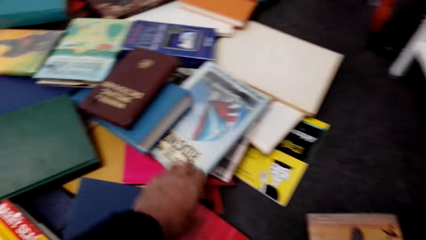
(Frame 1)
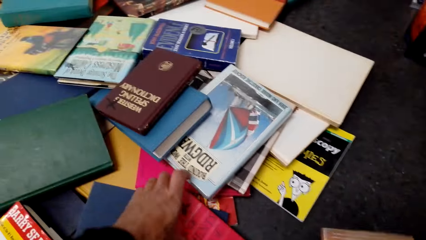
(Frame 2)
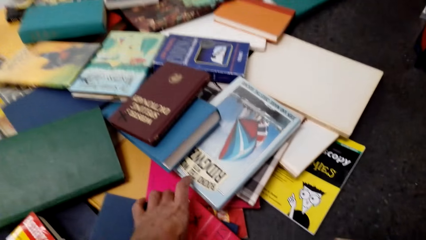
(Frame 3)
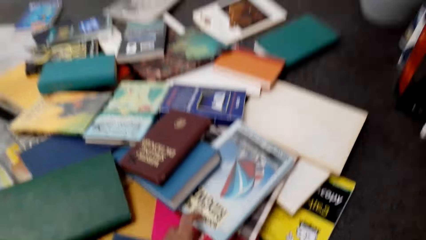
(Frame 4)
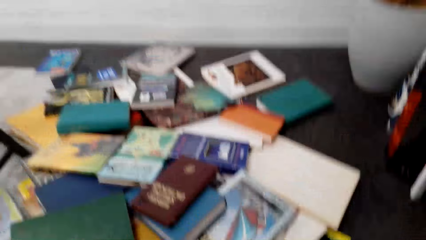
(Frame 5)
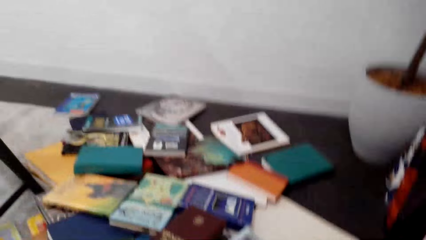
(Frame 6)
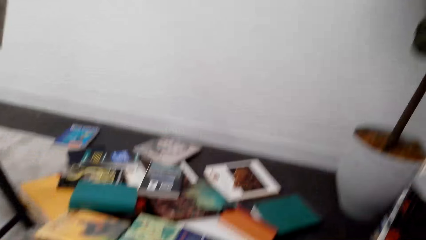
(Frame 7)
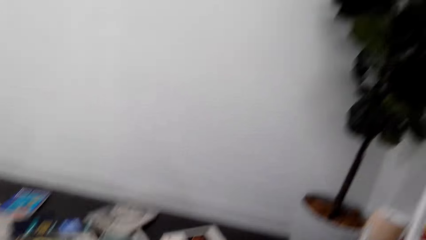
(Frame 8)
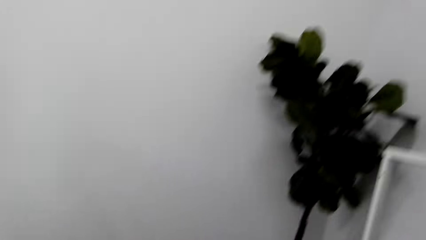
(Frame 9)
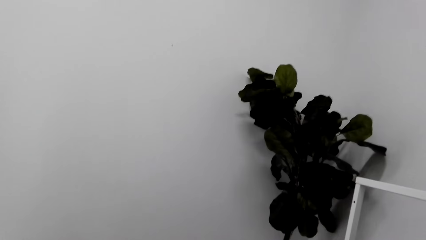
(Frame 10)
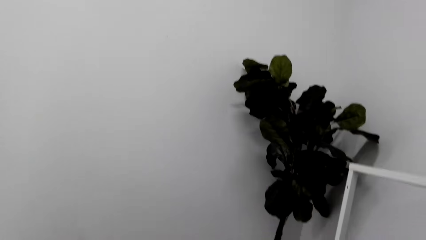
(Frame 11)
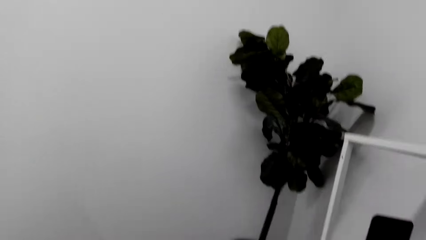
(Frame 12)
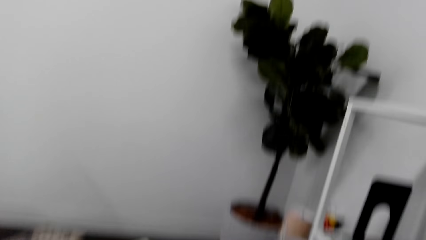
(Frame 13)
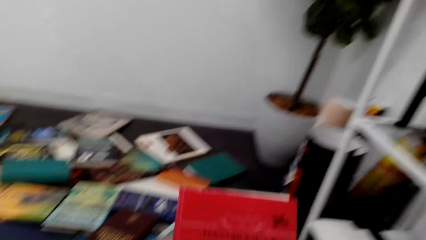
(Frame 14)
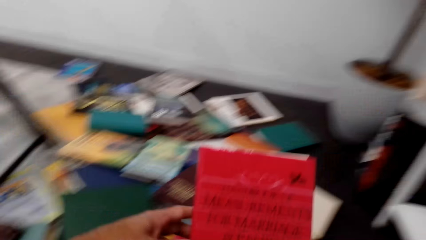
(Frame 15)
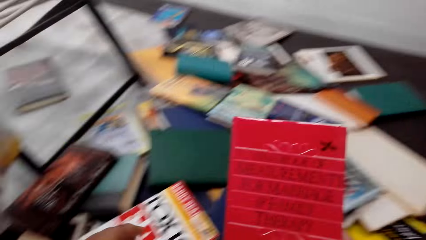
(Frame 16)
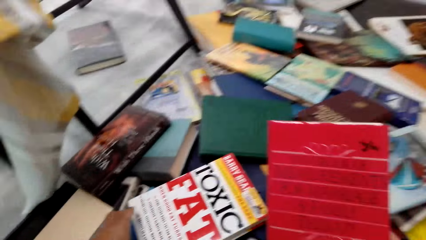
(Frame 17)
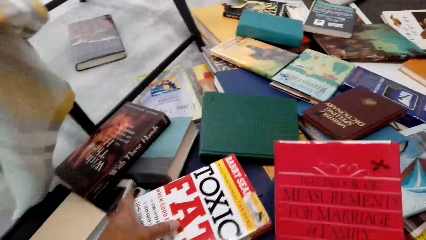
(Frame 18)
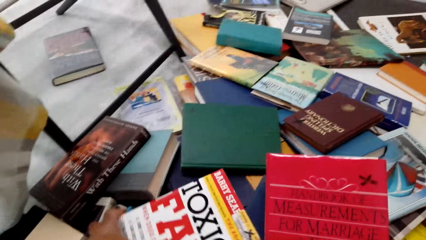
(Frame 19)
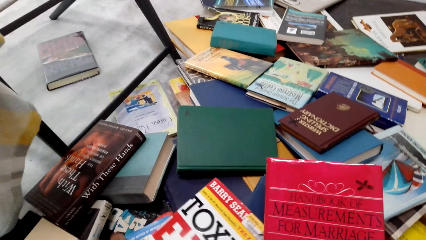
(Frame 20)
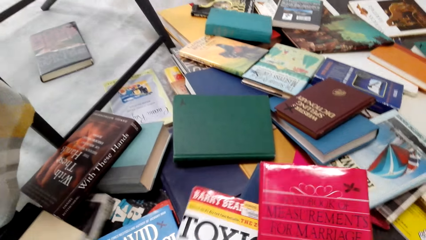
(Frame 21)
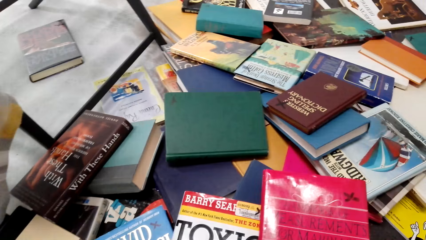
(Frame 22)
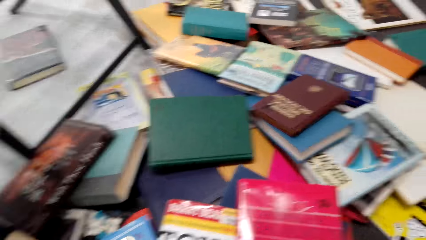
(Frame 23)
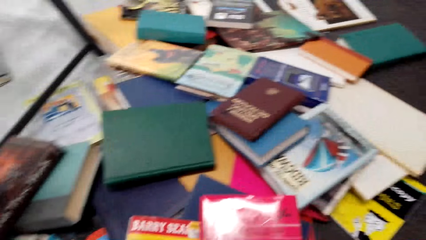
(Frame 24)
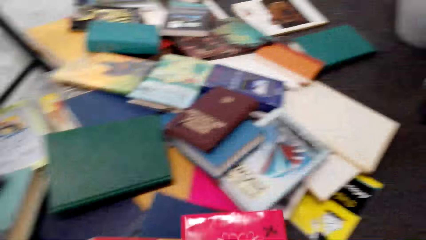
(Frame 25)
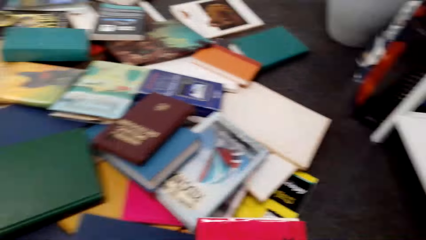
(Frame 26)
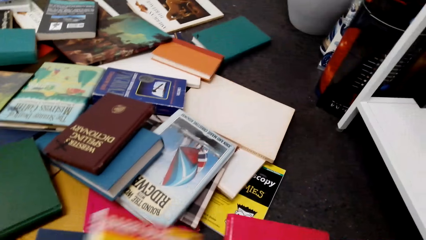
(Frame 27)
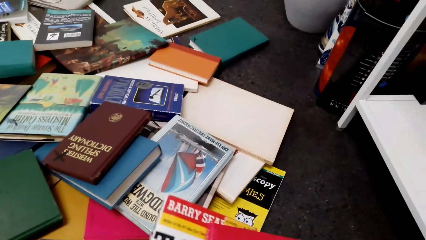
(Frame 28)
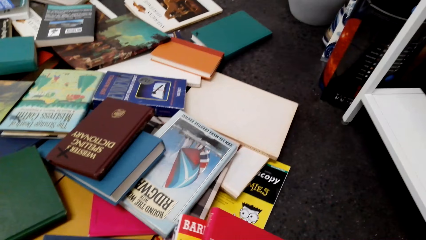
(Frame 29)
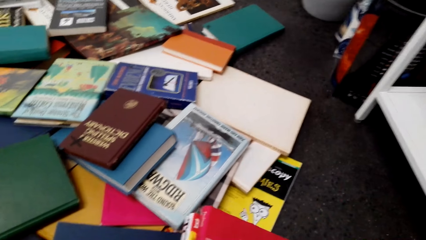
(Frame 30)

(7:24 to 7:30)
The camera wearer picks a book from the floor.

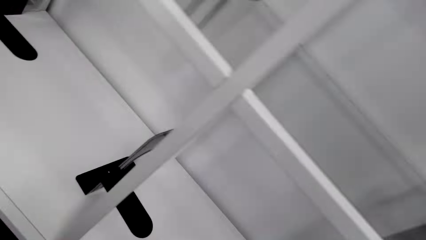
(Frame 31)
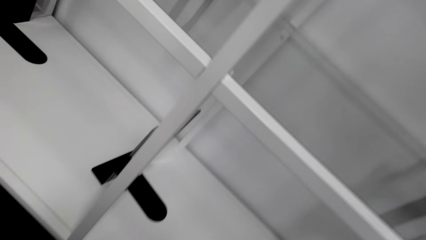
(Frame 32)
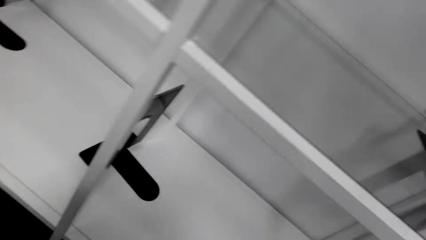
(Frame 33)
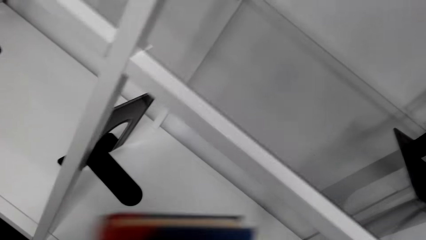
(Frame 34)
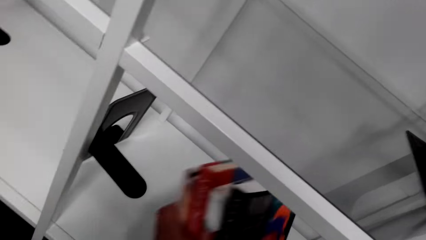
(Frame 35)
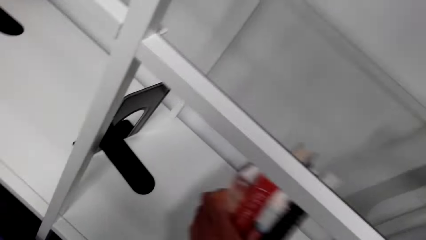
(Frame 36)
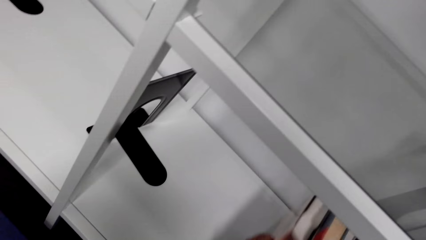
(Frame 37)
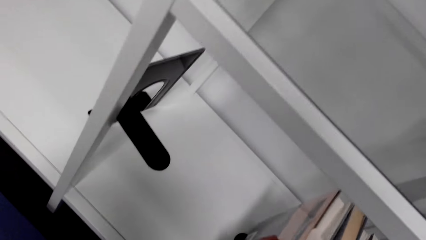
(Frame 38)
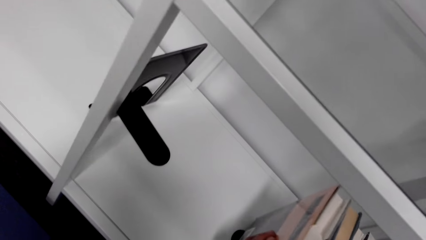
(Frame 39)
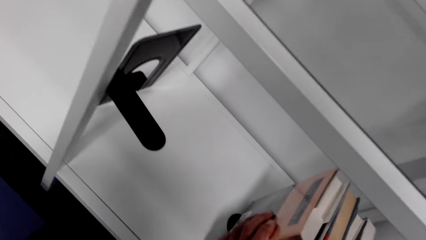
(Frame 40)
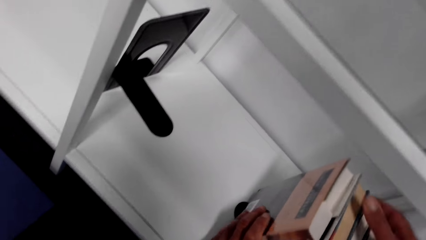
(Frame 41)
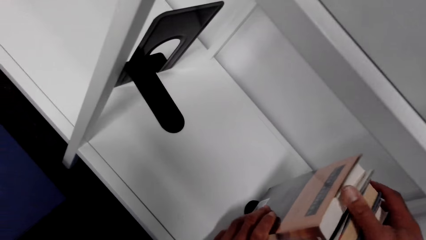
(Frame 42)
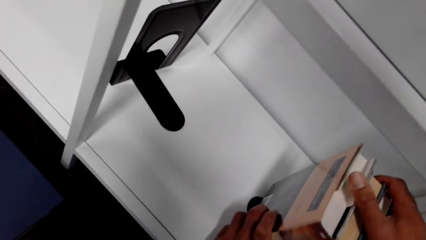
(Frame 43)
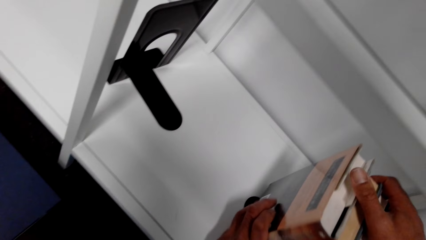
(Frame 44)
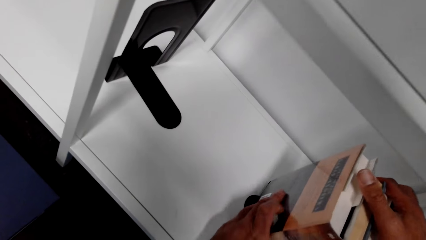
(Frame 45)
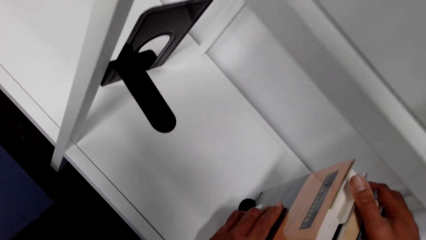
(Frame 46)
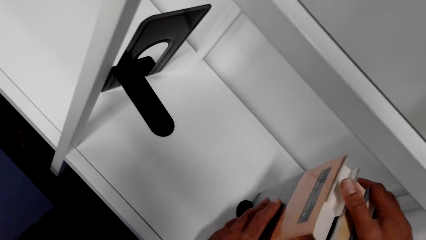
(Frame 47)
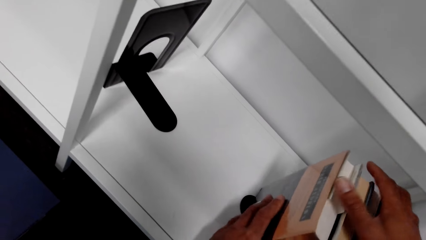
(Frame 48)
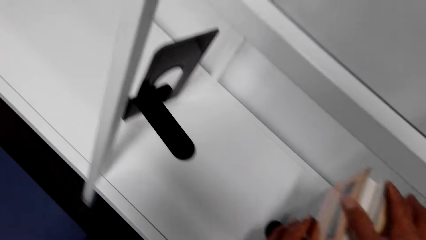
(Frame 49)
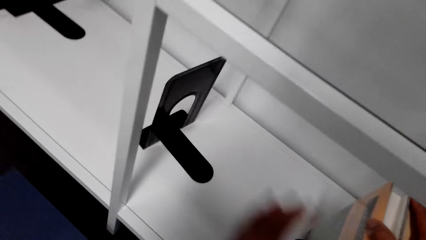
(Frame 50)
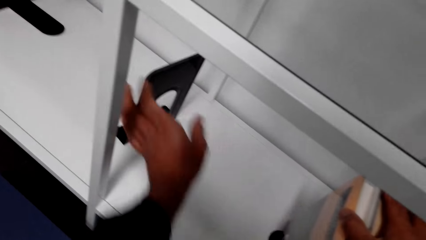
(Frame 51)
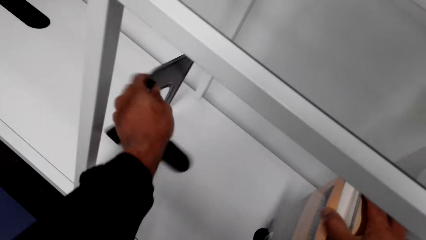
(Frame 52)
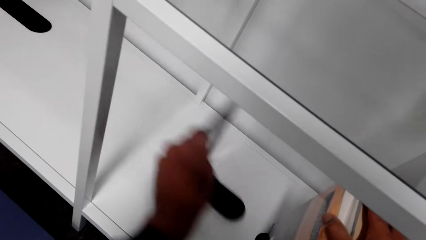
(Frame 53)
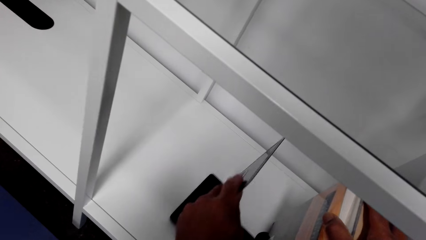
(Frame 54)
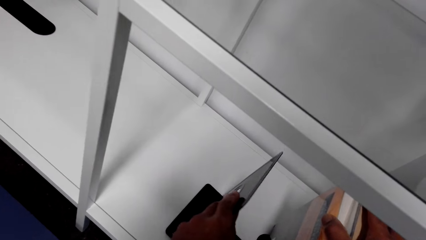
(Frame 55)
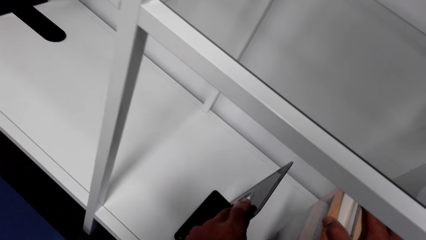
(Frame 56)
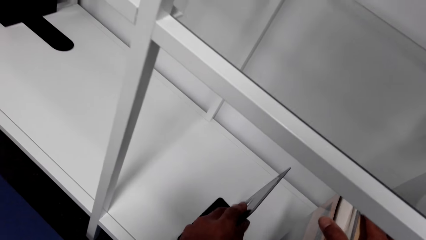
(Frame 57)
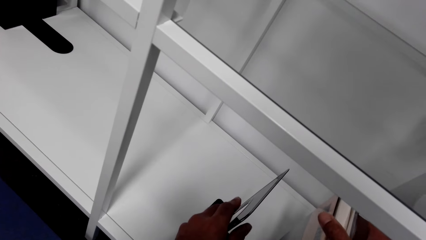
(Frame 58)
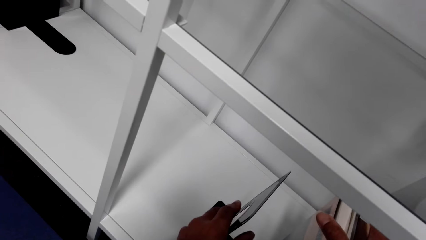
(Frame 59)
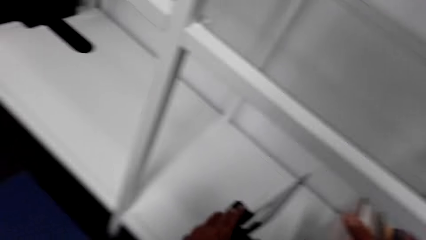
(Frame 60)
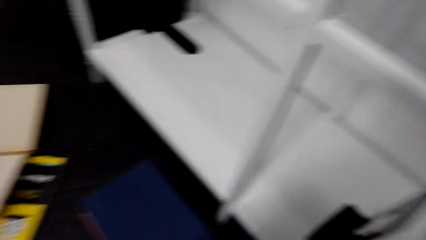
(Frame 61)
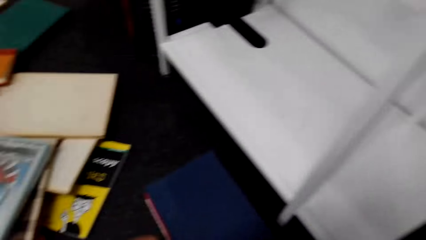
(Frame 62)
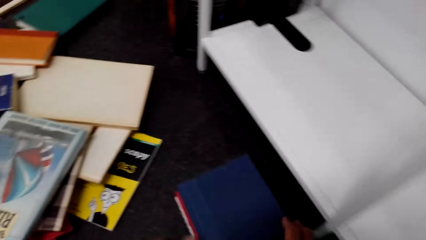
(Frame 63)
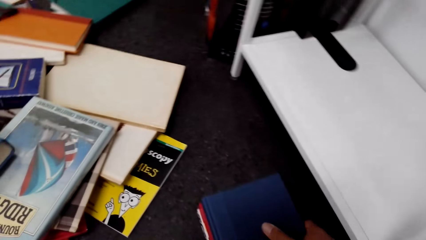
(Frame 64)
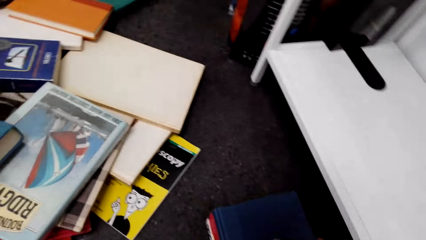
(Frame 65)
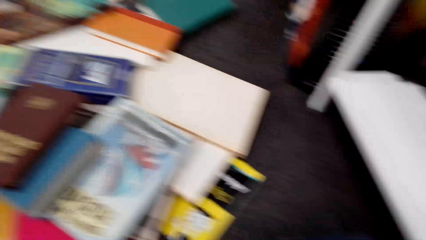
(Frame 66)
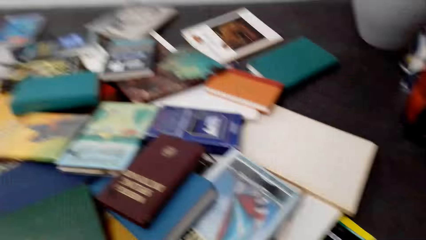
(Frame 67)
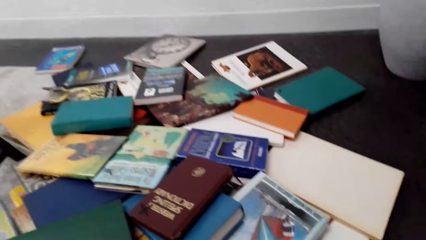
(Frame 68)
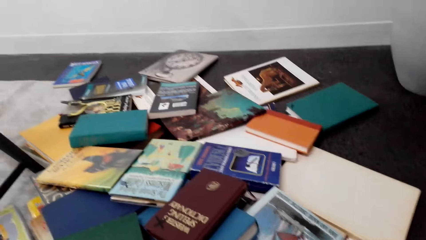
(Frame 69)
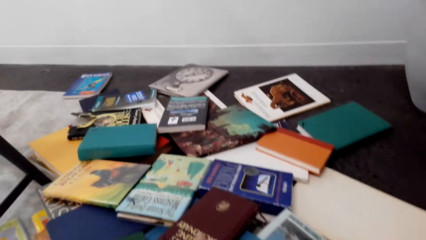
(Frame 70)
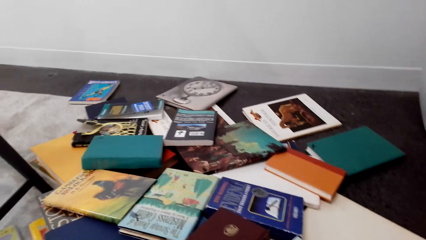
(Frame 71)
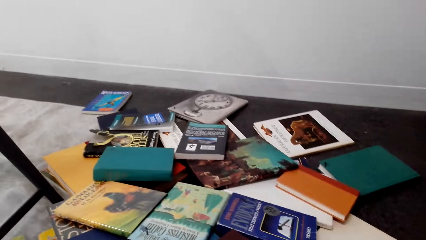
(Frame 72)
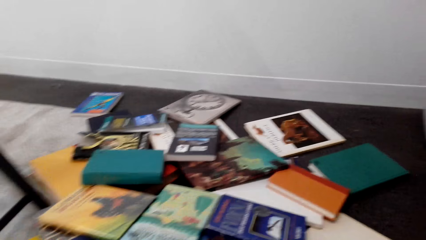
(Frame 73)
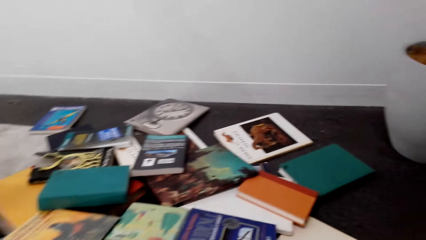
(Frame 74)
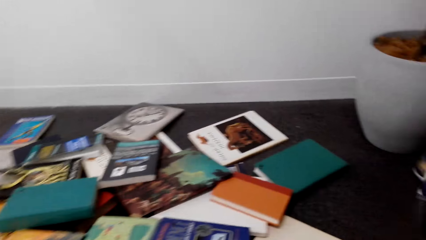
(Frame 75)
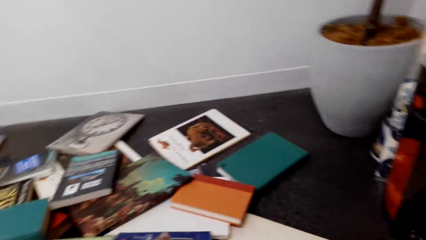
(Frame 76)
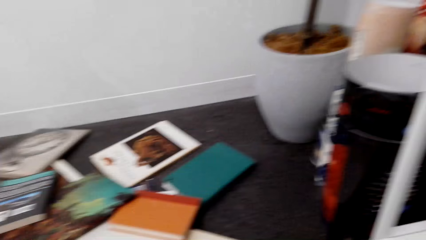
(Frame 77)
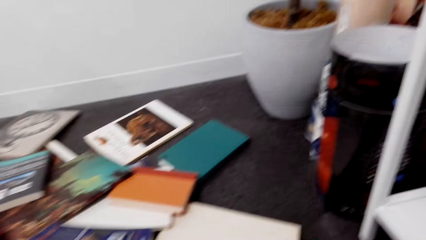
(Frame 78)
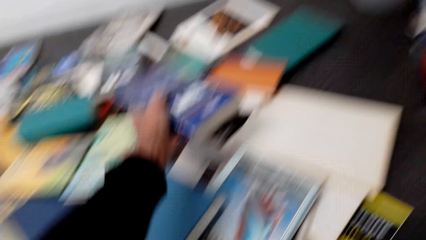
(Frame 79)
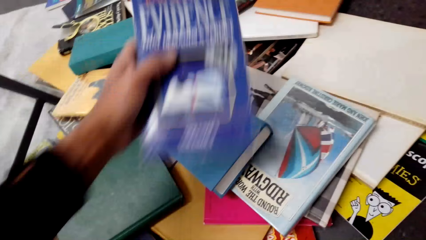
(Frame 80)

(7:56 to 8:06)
The camera wearer puts the books in the shelf. They arrange the books in the shelf. They move the book holder on the shelf. They look at the books on the floor.
